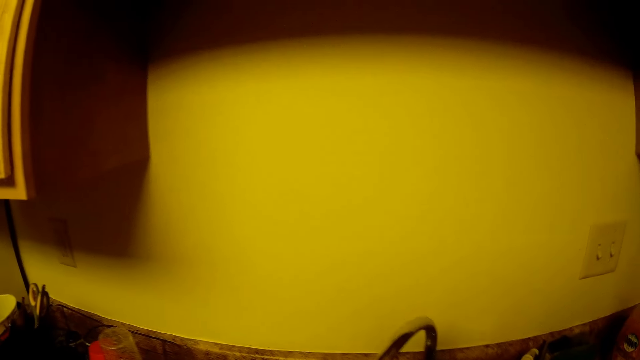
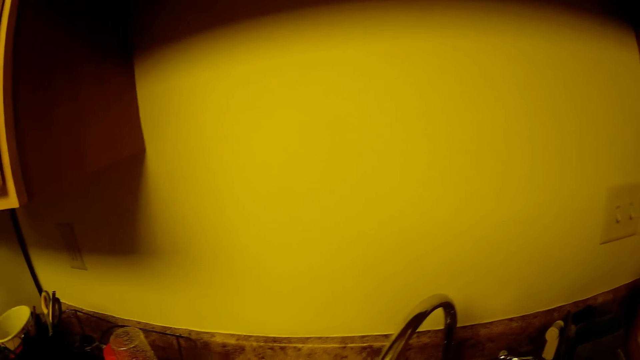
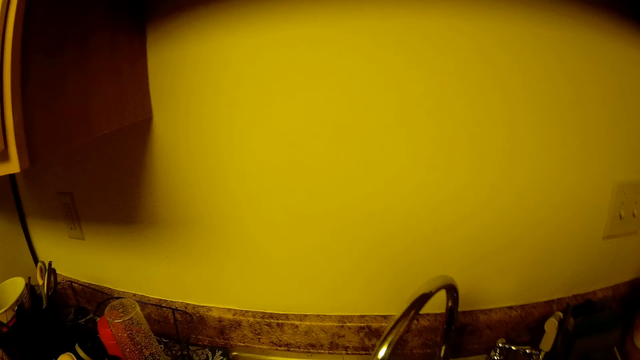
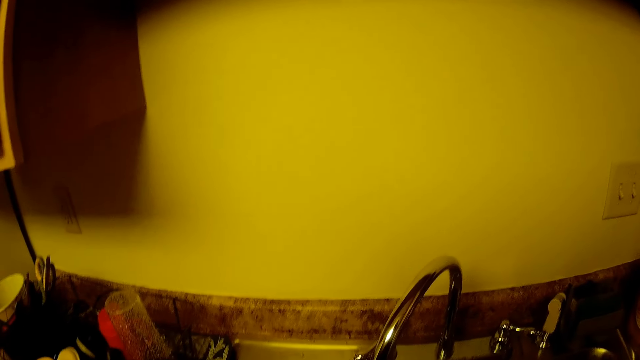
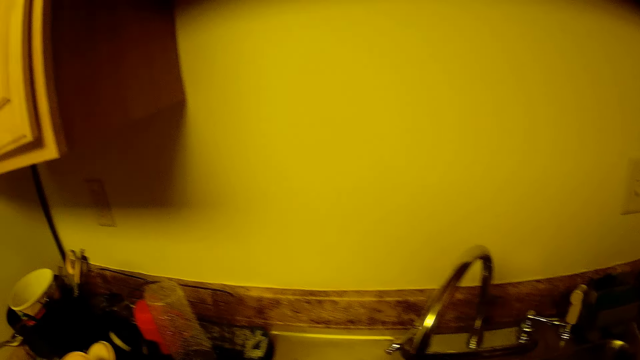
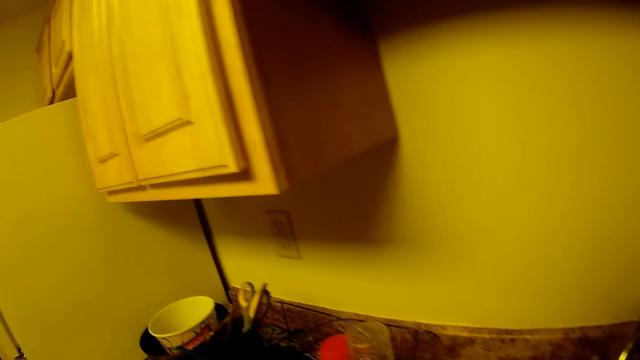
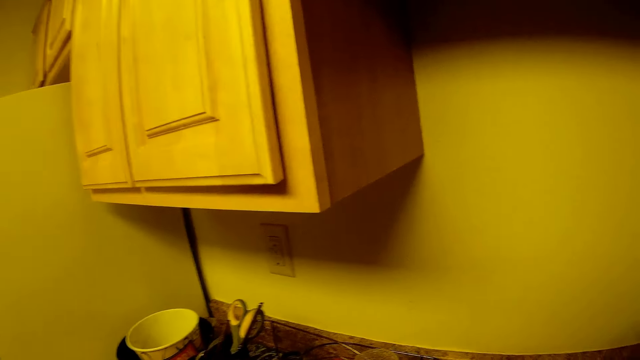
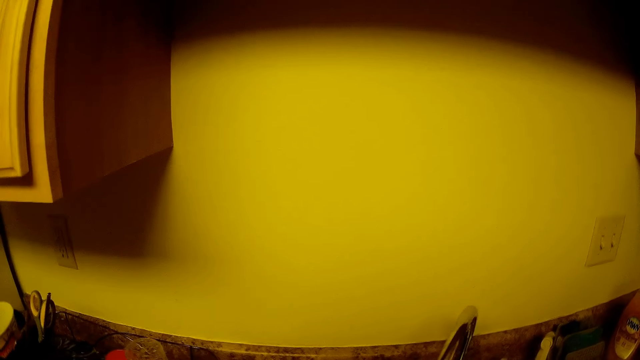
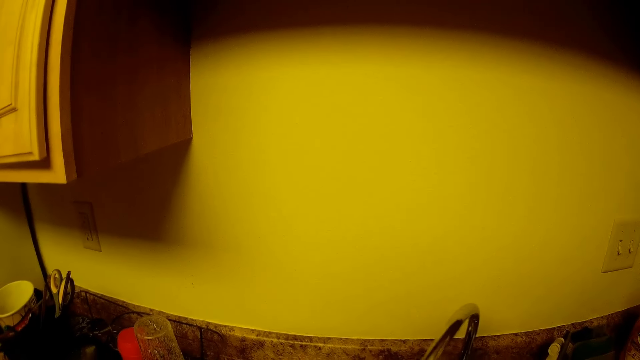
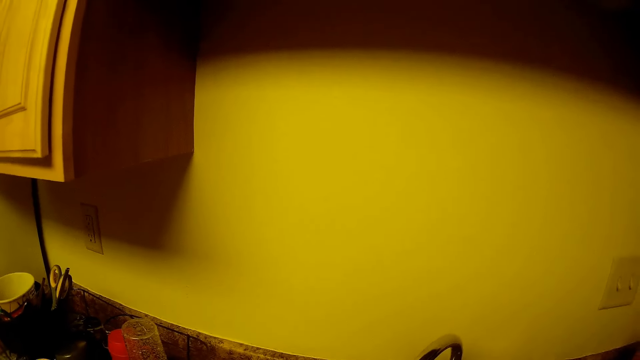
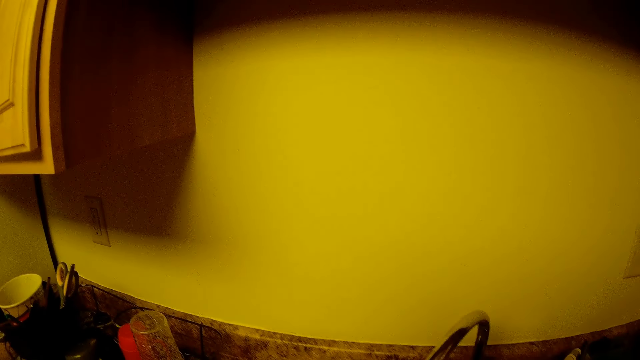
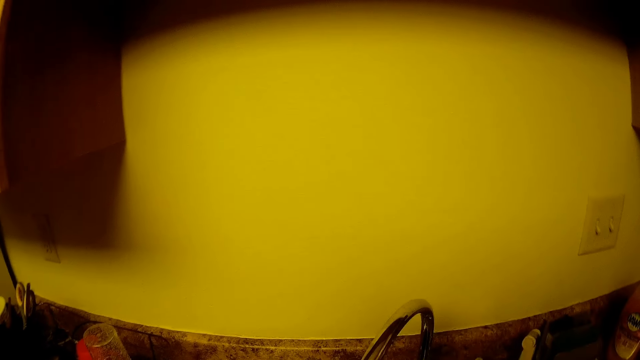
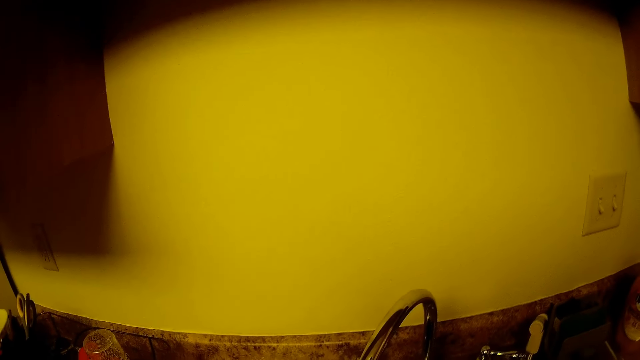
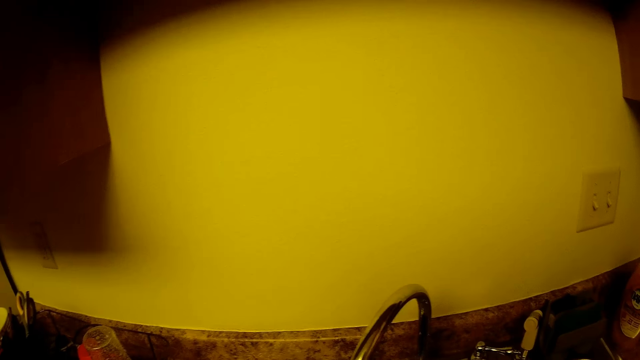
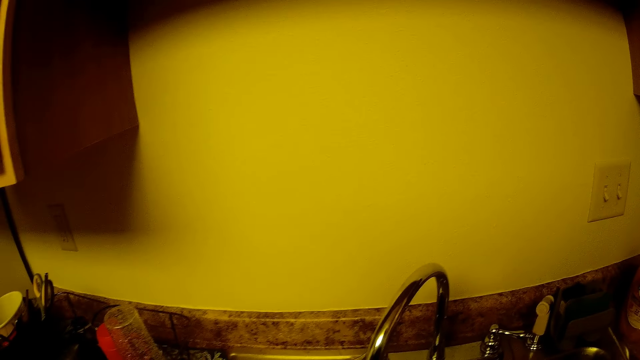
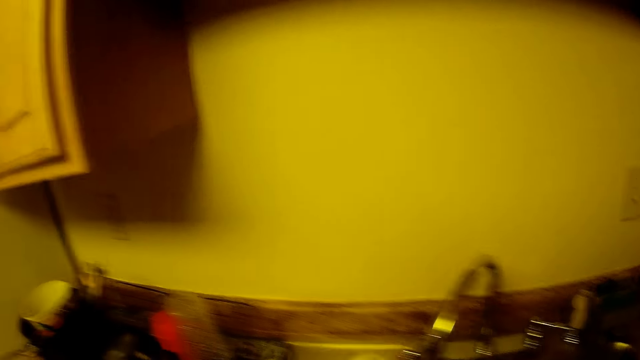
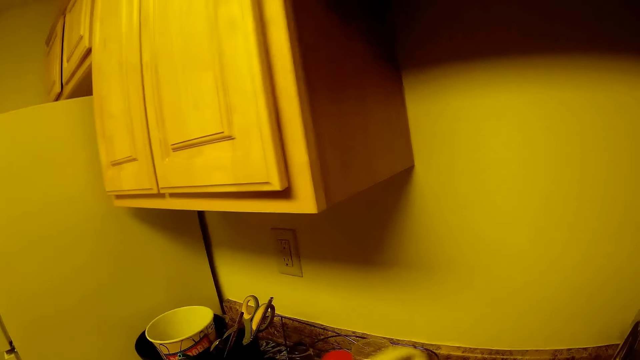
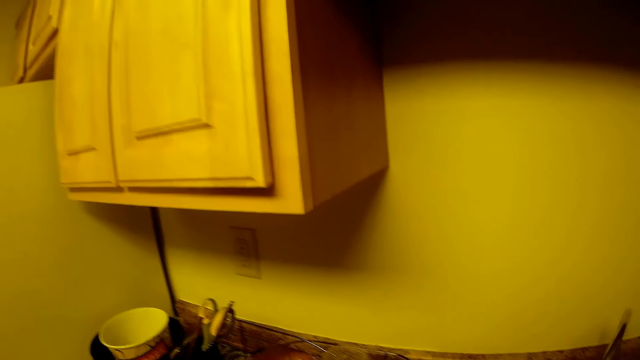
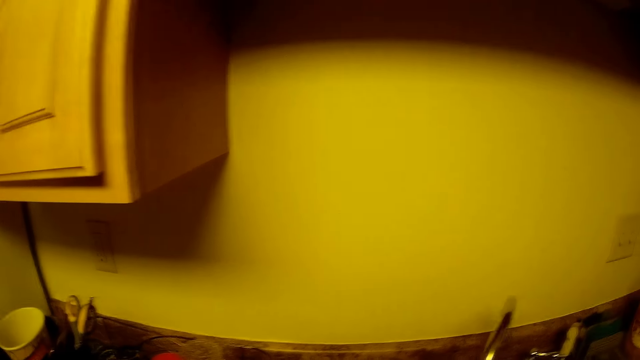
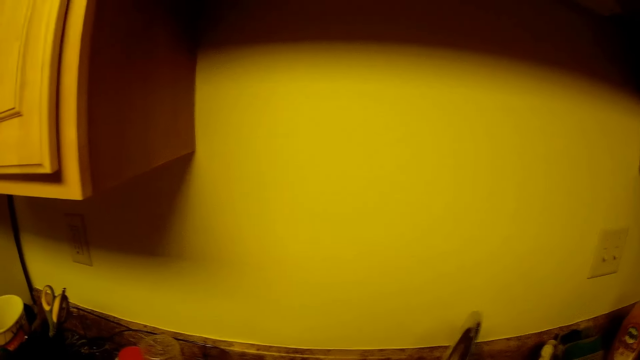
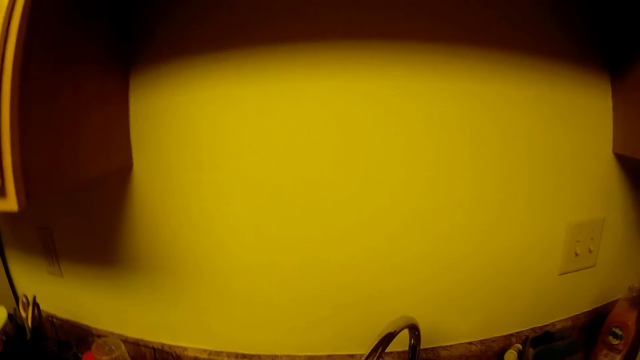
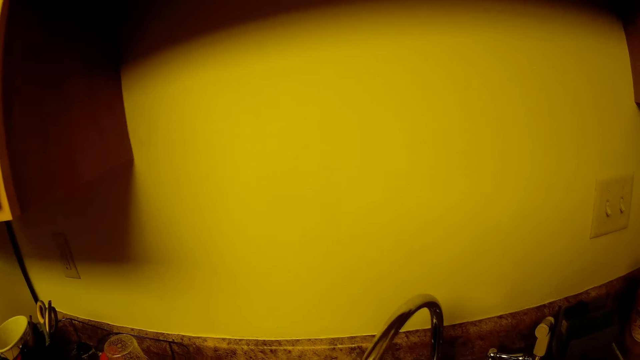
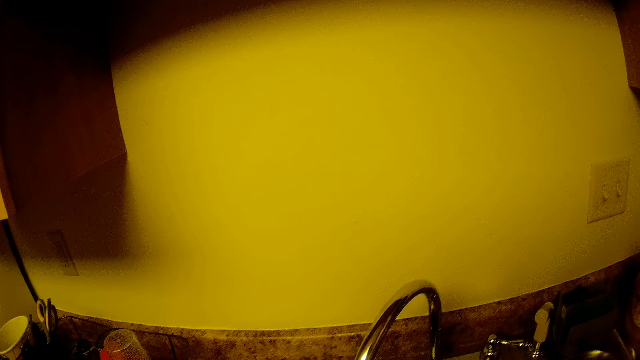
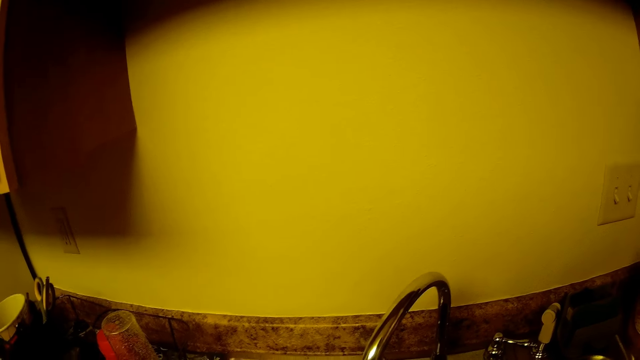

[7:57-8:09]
The camera wearer rinses utensils. She transfers a cup from the sink into the plate rack with her left hand. She does so again.

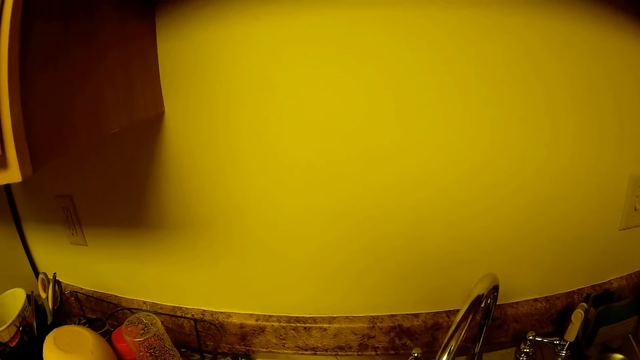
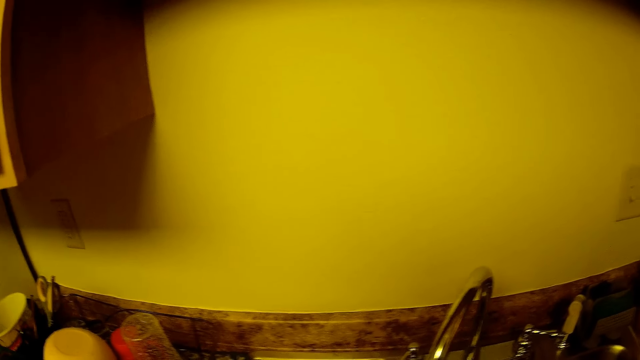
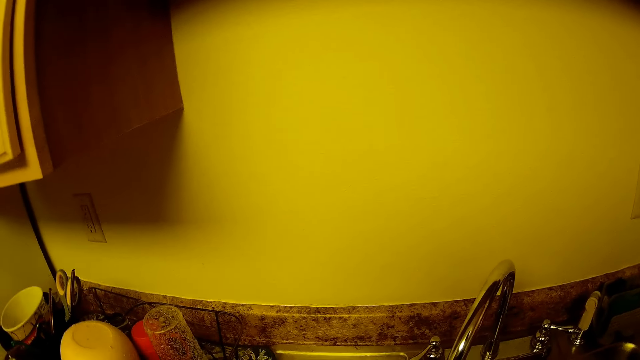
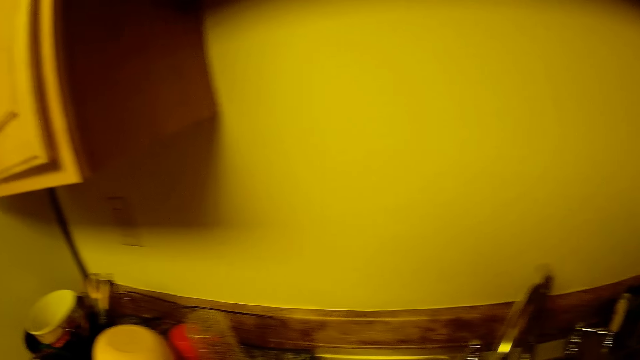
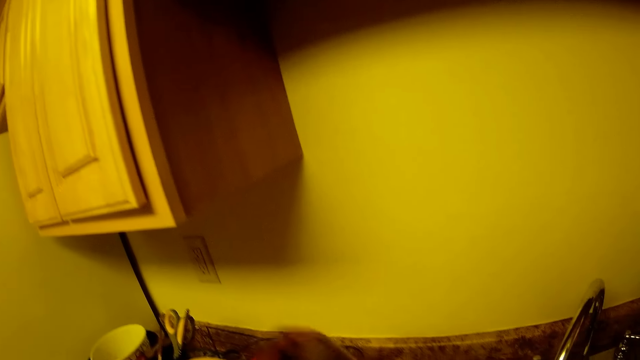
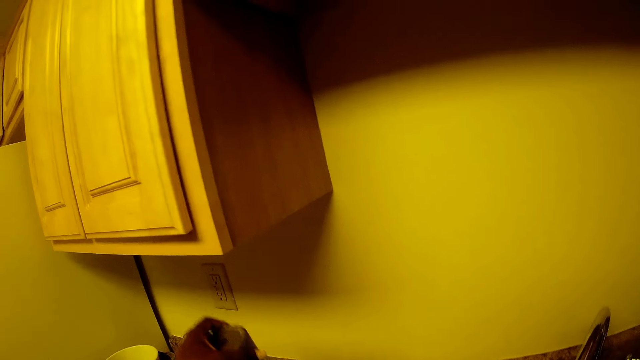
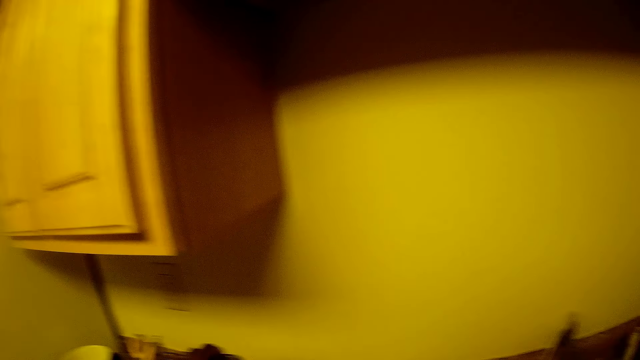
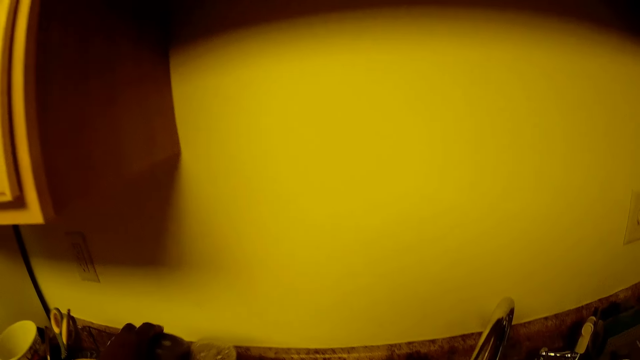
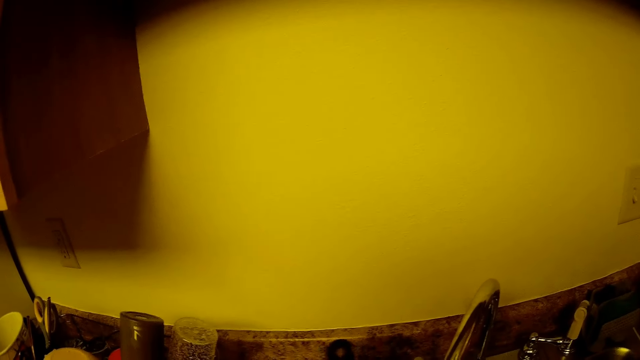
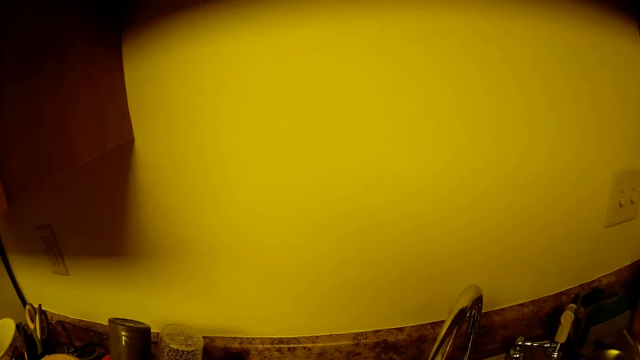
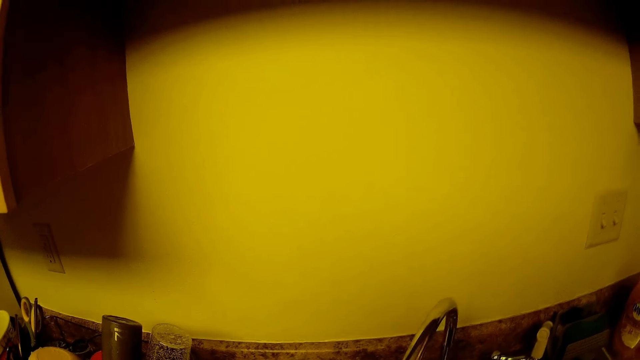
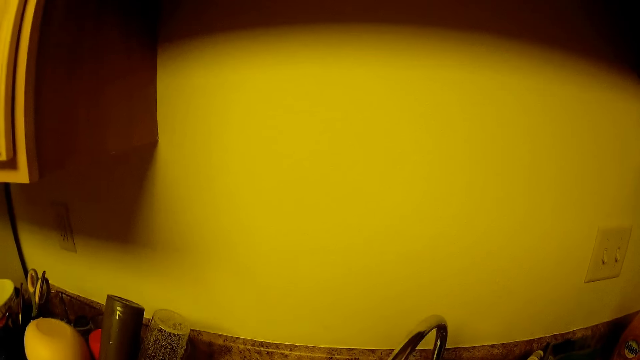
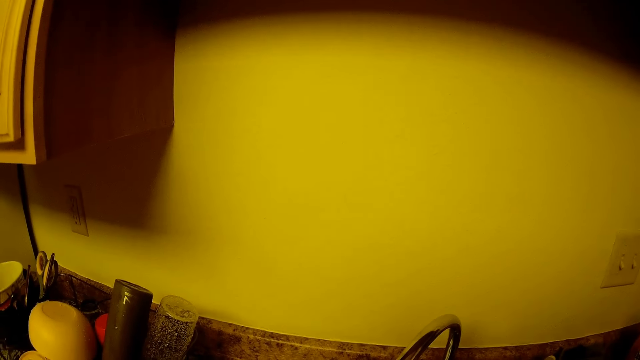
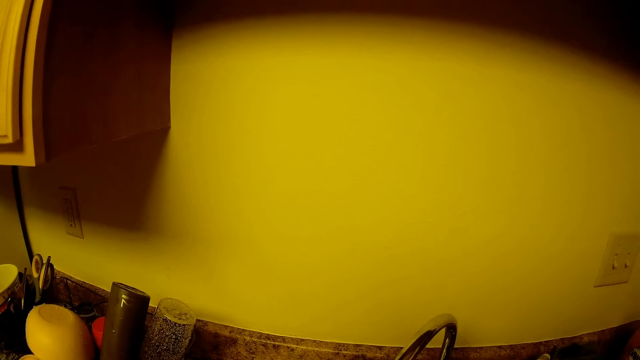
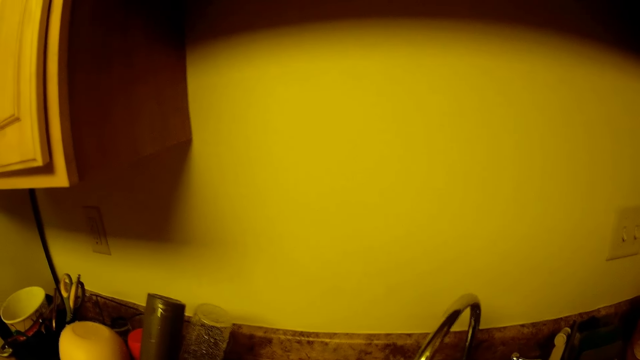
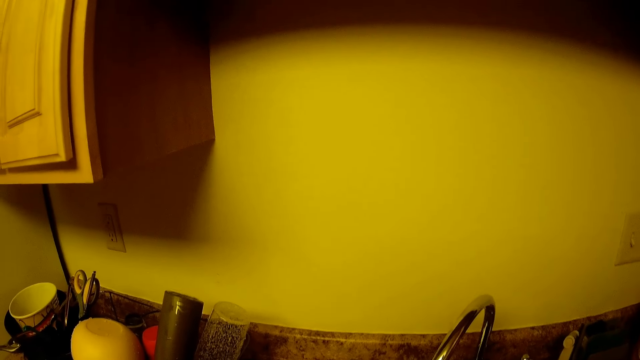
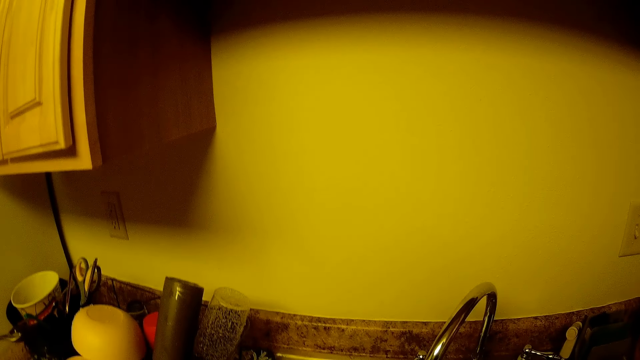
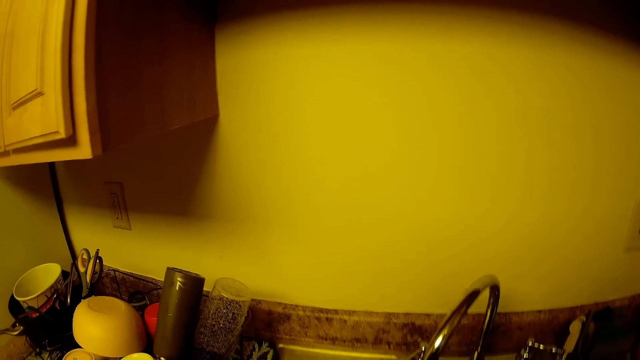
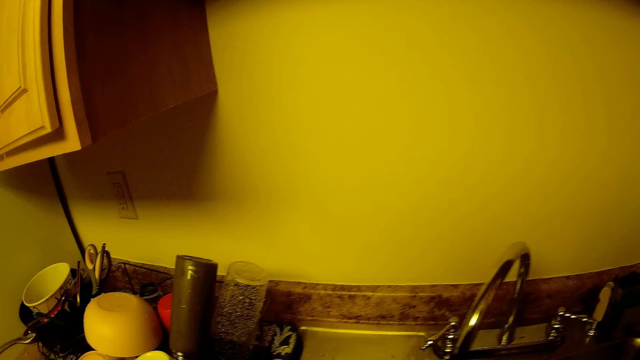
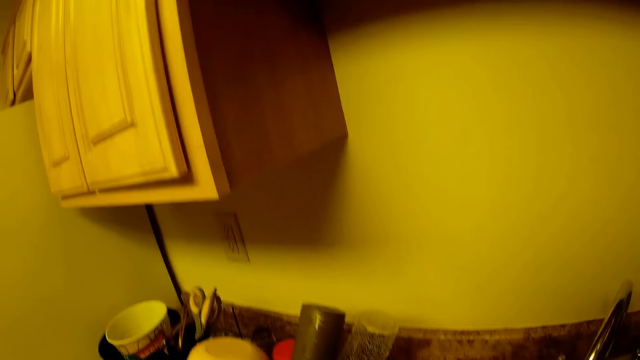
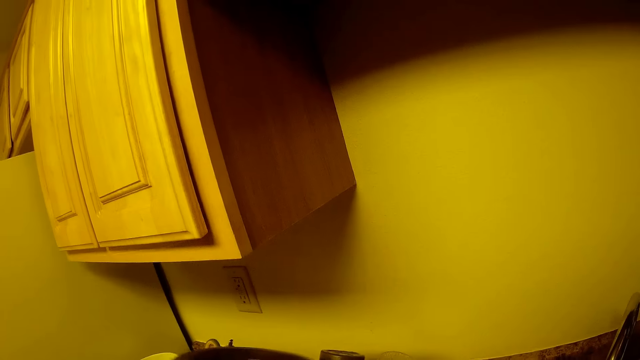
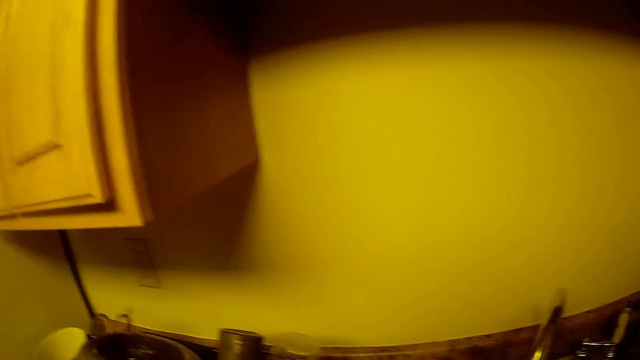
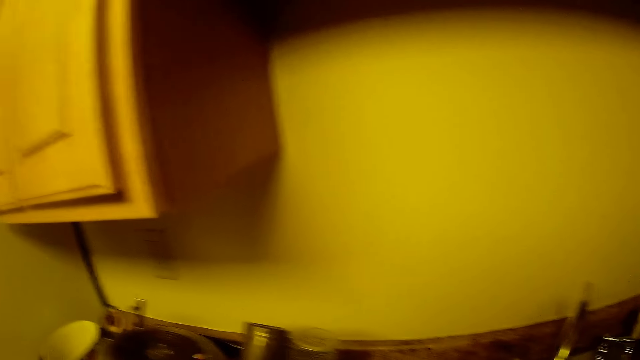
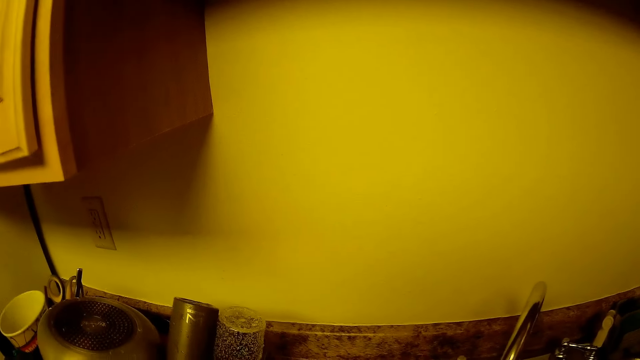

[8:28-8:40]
The camera wearer transfers a cup from the sink into the plate rack with her left hand. She rinses utensils. She transfers a pan from the sink into the plate rack with her left hand.
